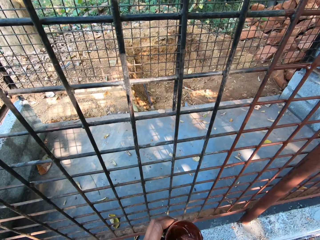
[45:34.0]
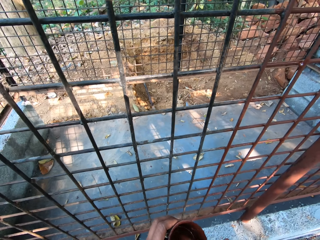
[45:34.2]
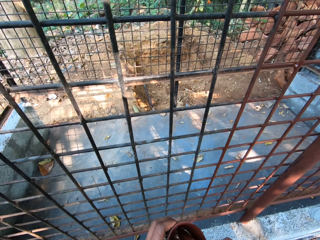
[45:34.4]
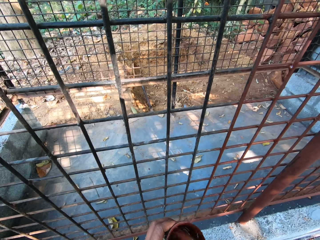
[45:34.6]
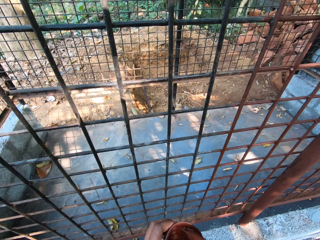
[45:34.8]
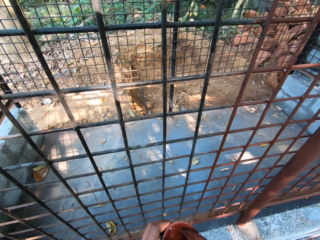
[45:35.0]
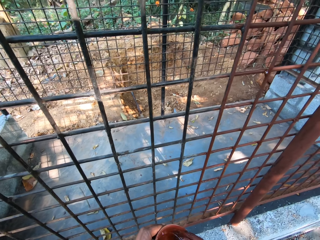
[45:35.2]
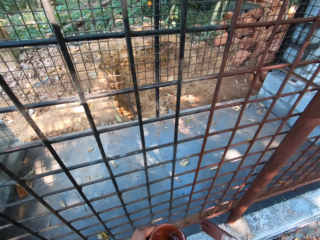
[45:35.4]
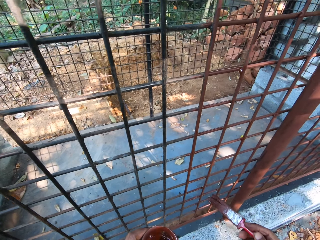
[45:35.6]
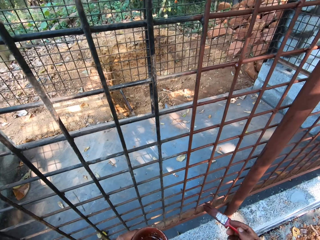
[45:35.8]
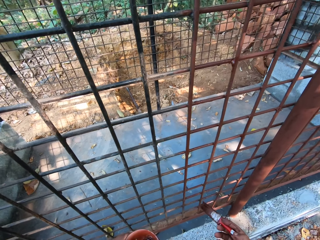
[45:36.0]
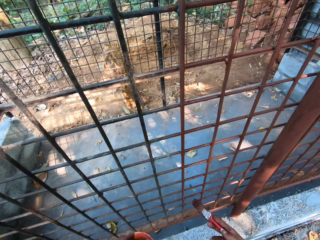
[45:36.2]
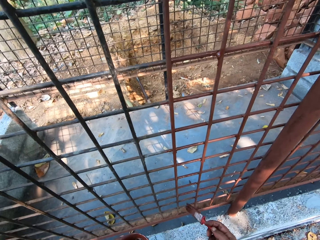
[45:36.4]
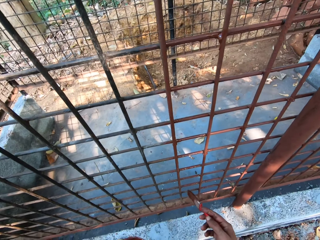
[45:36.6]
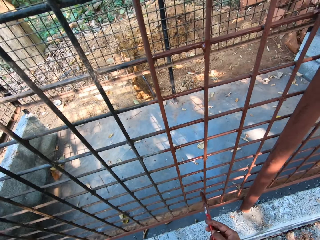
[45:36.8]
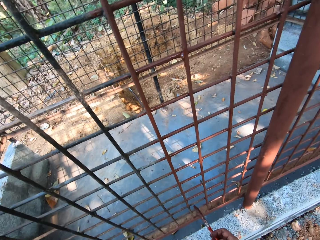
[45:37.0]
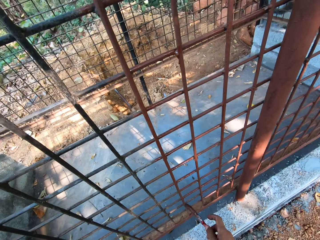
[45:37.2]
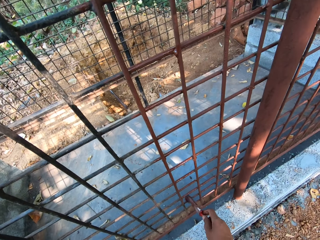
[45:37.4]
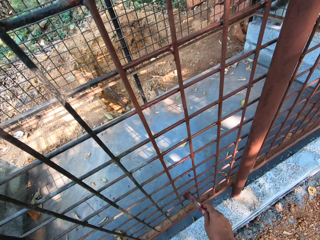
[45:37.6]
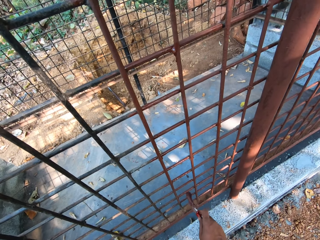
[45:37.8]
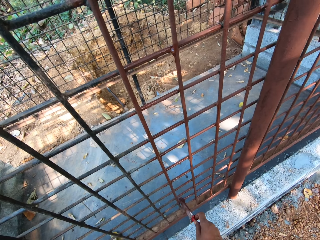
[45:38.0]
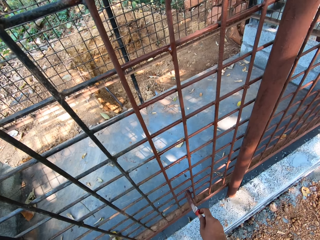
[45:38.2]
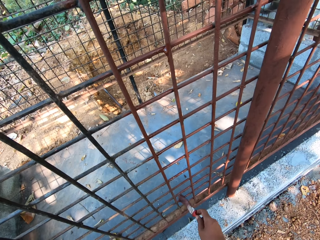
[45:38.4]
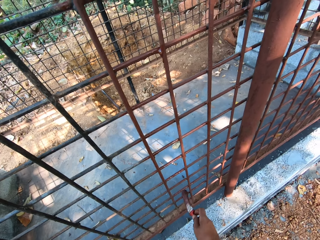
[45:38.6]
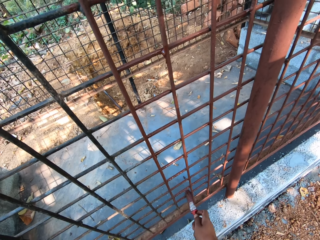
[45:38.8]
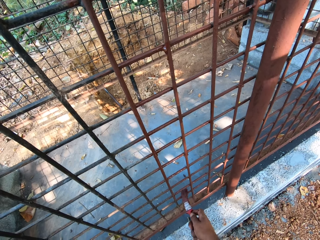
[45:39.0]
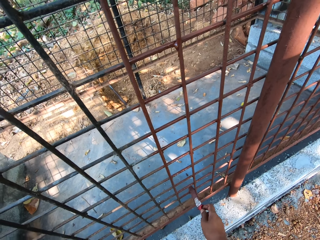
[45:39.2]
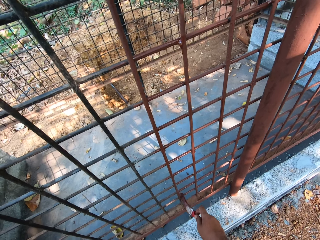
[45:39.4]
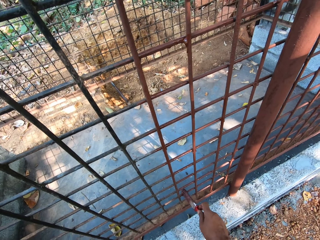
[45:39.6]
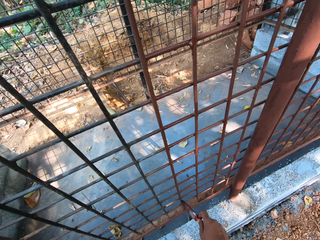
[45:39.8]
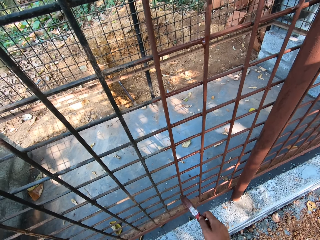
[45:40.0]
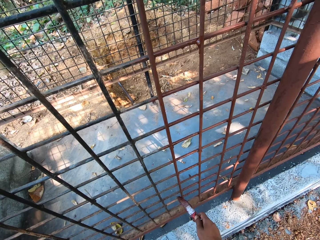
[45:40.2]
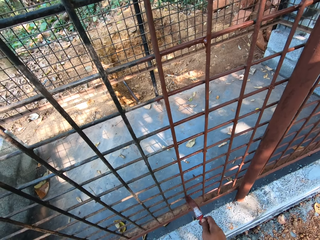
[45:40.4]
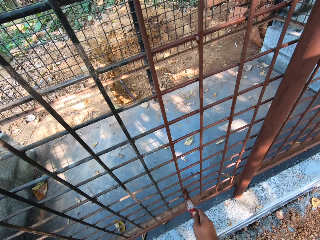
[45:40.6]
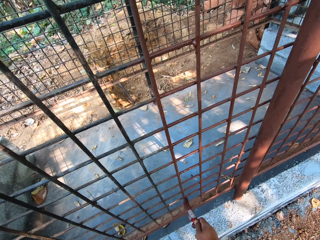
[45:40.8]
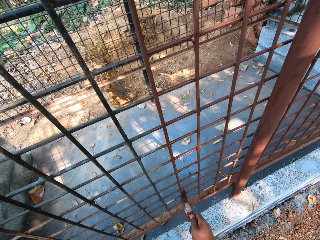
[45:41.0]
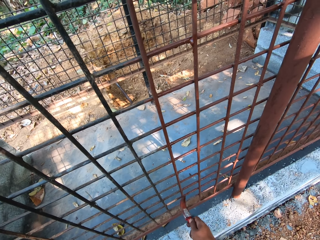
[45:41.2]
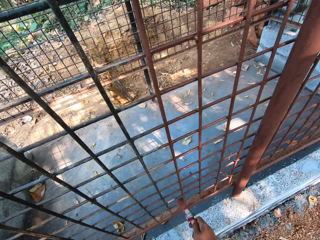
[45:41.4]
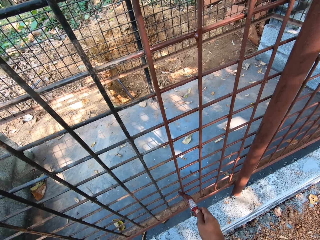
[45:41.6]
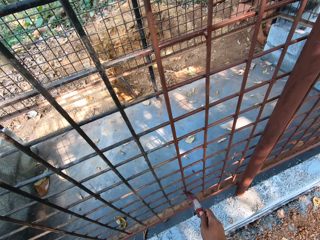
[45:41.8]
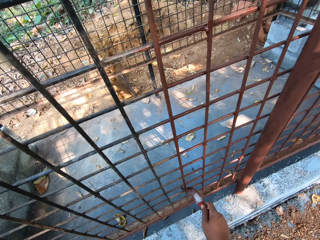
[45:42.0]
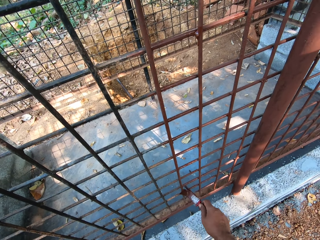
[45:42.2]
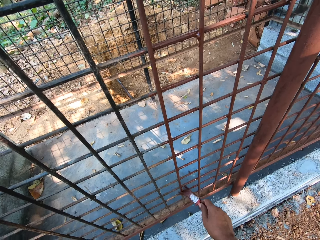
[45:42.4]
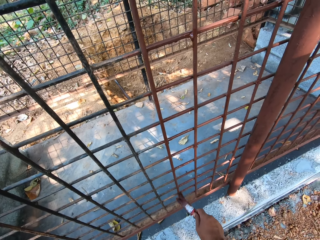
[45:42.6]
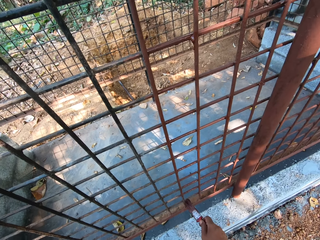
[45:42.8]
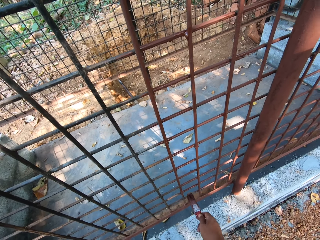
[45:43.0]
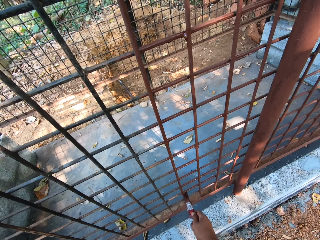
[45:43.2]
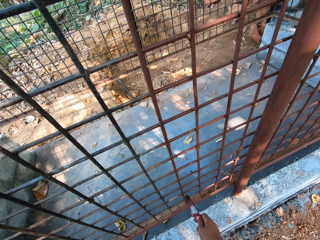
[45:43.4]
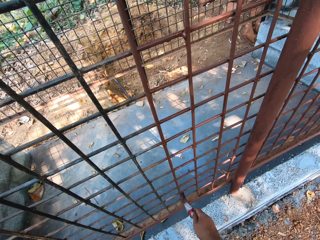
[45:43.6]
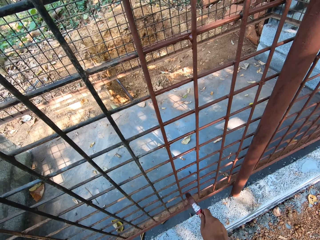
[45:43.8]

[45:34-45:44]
The camera wearer dips the paintbrush in a cup of paint with his right hand. He moves the paintbrush. He scoops paint with the paintbrush. He wipes the paintbrush on the cup with his right hand. He lifts the paintbrush. He paints the metal cage with the paintbrush in his right hand.

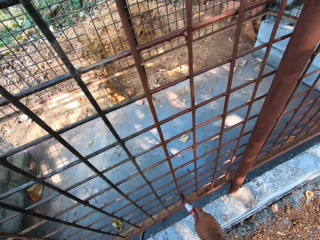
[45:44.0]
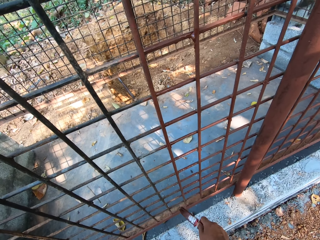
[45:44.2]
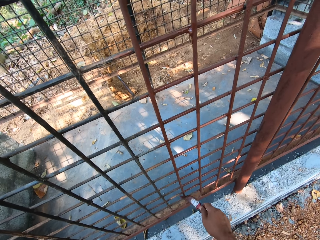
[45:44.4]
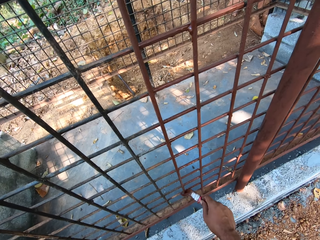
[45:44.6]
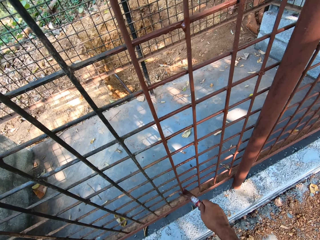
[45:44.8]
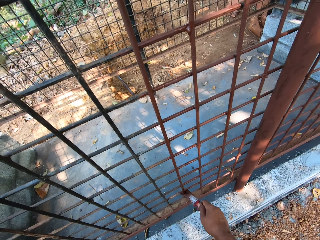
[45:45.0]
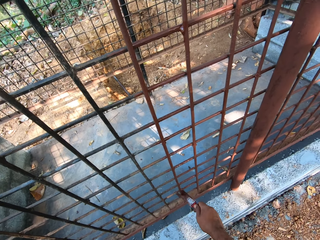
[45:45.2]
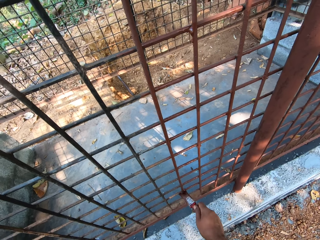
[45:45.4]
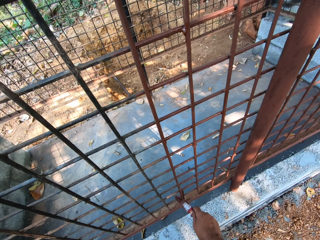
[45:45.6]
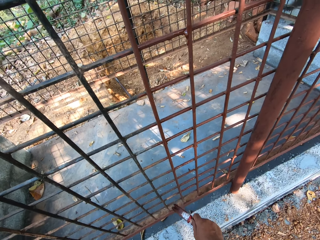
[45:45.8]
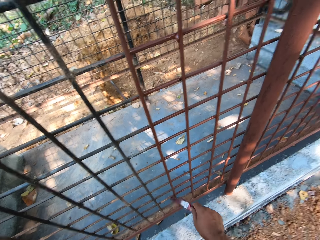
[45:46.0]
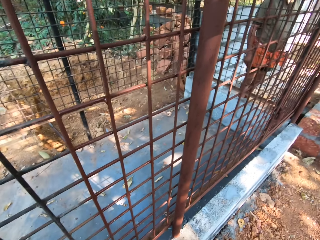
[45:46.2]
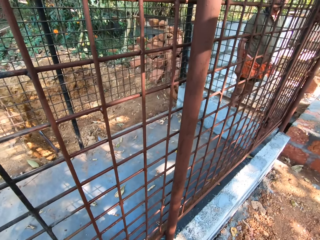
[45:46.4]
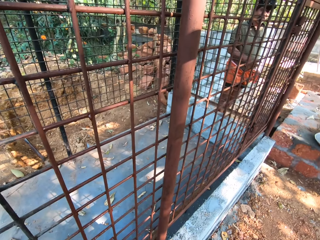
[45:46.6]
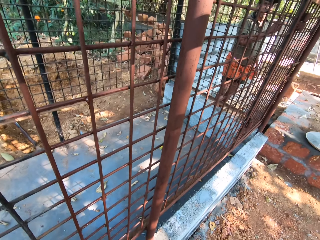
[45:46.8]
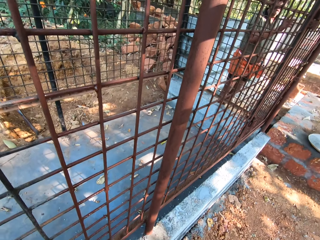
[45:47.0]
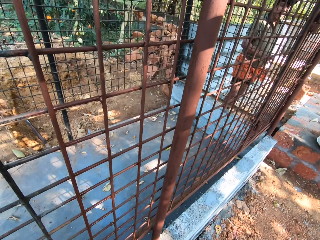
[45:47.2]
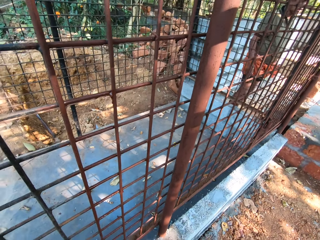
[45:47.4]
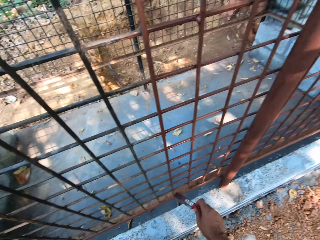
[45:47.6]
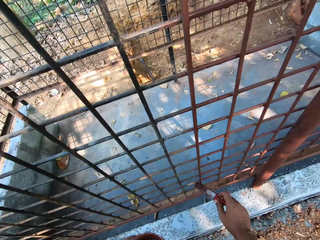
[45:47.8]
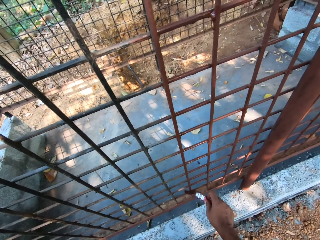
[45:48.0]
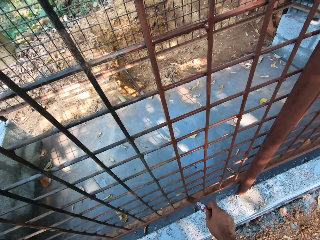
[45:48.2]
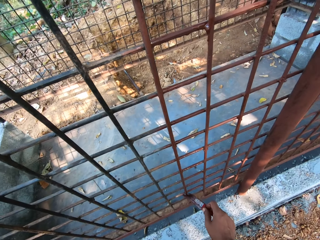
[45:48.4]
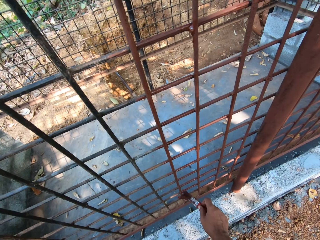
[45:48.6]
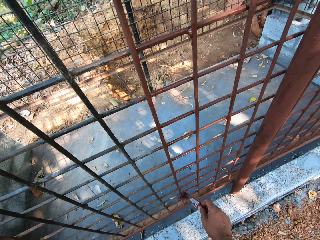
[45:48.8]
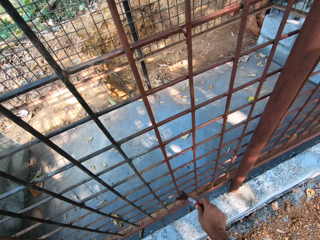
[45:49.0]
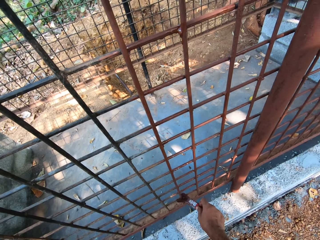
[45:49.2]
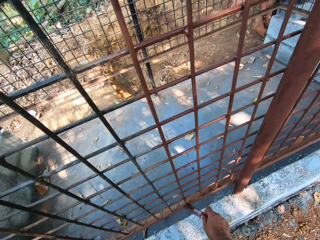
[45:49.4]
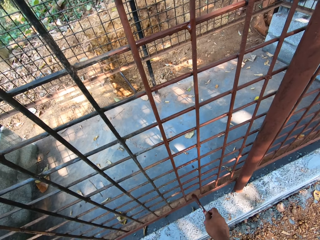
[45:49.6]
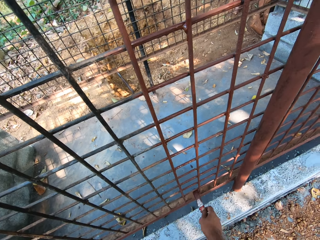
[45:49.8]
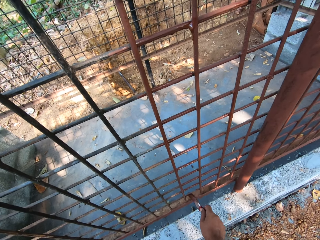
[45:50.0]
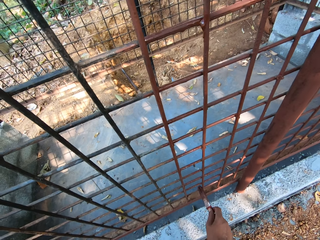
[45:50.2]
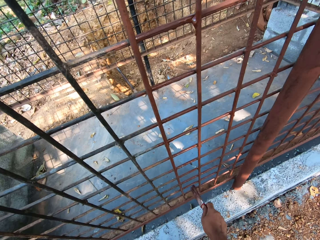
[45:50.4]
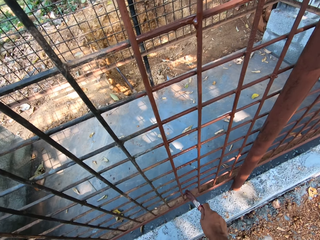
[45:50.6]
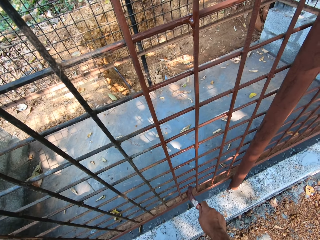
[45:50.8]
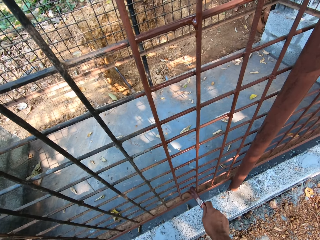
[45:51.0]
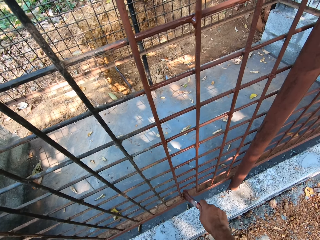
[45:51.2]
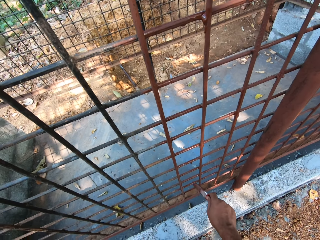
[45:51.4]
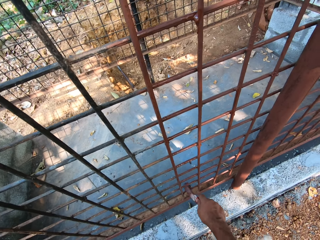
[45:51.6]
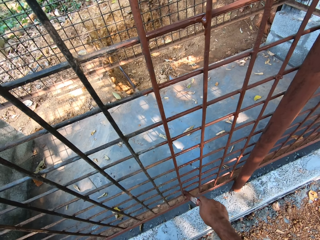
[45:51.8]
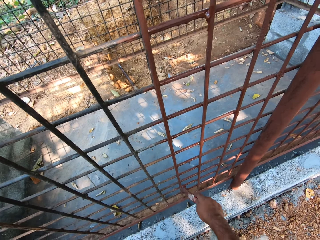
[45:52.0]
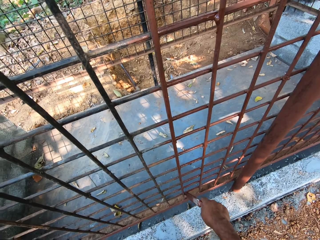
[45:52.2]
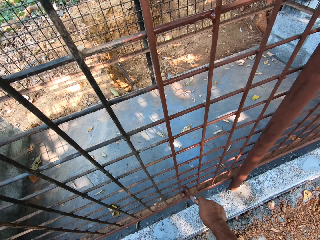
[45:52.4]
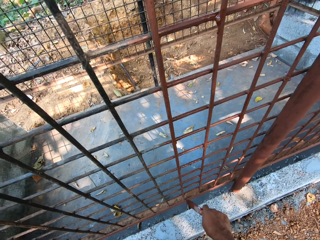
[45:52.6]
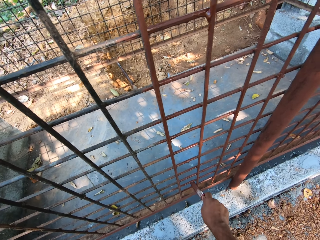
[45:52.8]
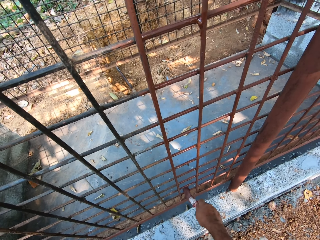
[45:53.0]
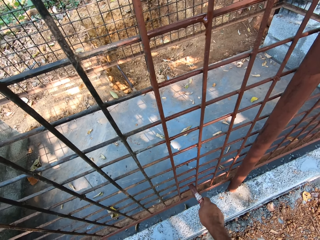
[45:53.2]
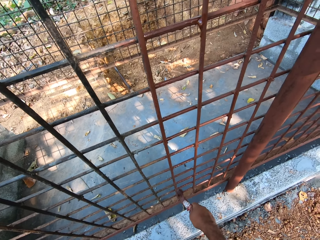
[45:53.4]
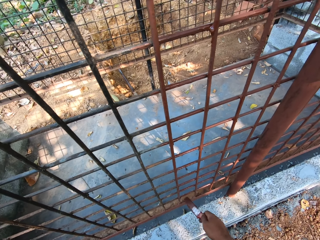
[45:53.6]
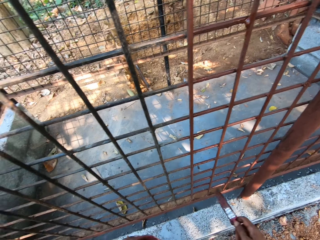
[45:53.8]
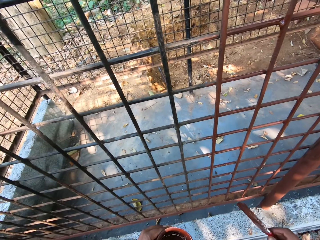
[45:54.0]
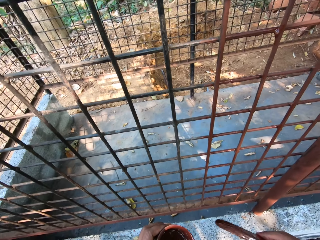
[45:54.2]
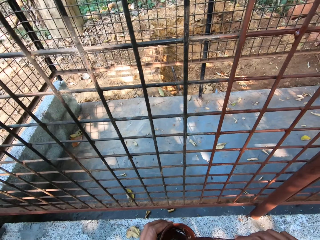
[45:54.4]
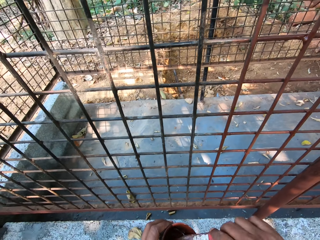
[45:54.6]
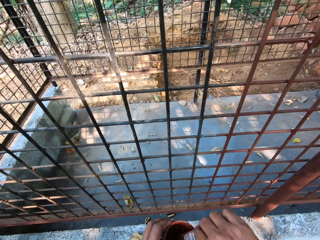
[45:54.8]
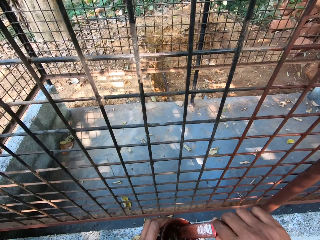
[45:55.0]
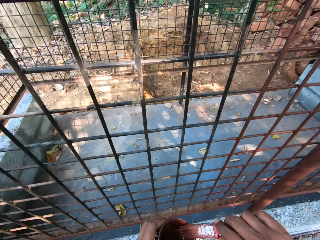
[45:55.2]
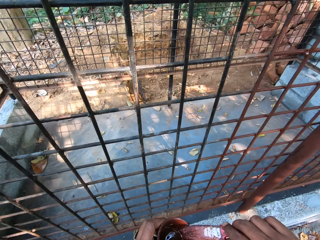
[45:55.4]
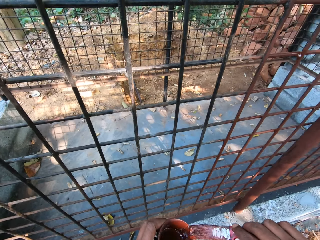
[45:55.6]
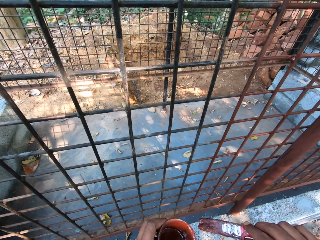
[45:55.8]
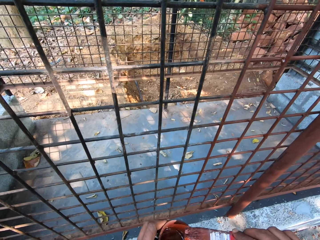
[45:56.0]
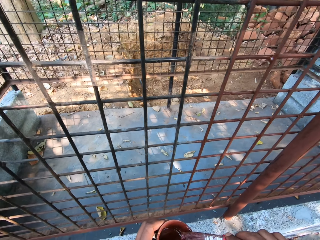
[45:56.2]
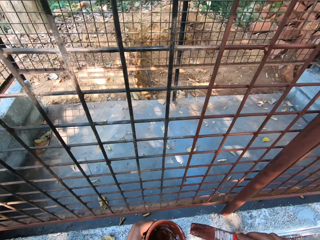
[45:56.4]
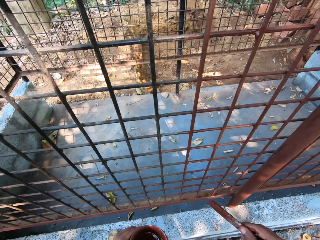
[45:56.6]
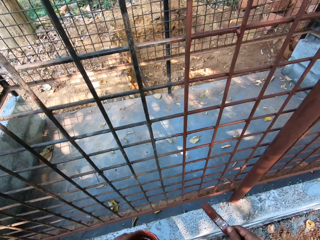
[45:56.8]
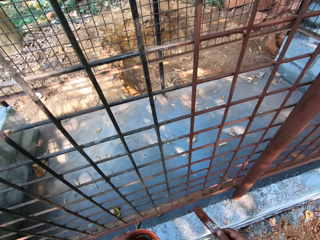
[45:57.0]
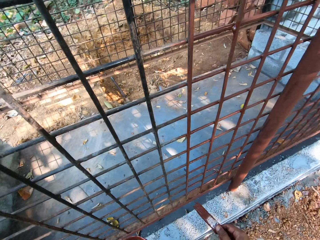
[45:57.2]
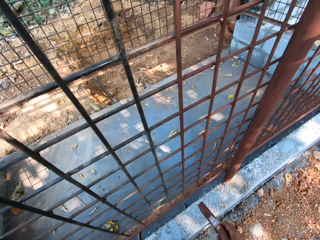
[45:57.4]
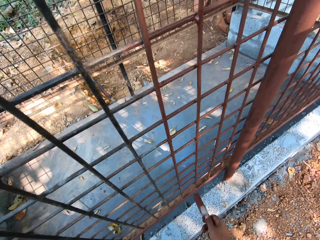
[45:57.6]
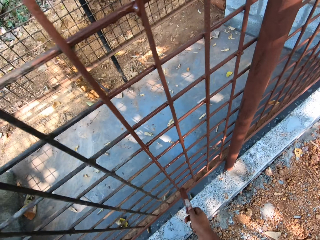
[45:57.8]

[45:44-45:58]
A man converses with the camera wearer. The camera wearer paints the wire mesh with a paintbrush. He pulls back the paintbrush. He dips the paintbrush in the cup with his right hand. He scoops paint with the paintbrush. He wipes the paintbrush on the cup with his right hand. He moves the paintbrush.
